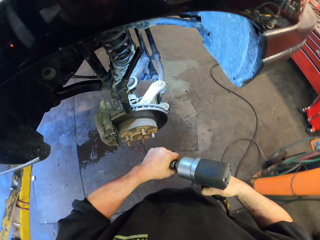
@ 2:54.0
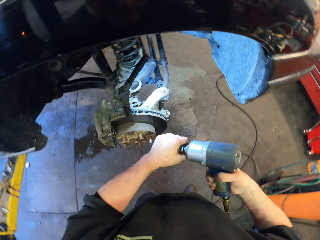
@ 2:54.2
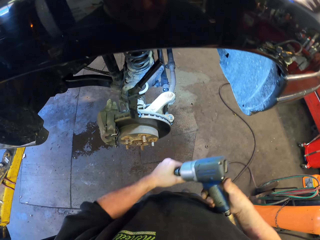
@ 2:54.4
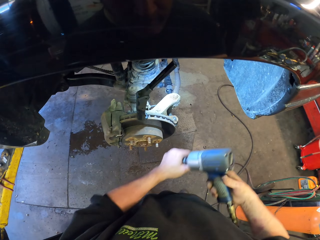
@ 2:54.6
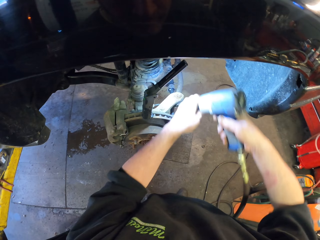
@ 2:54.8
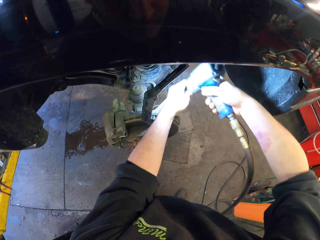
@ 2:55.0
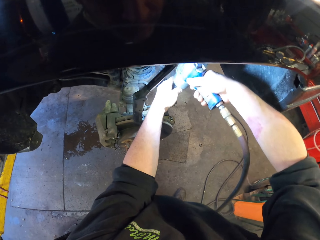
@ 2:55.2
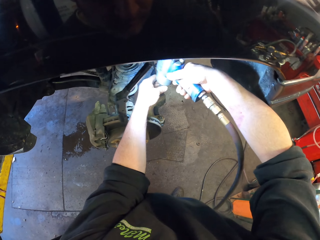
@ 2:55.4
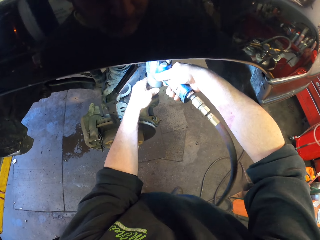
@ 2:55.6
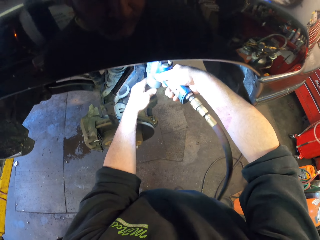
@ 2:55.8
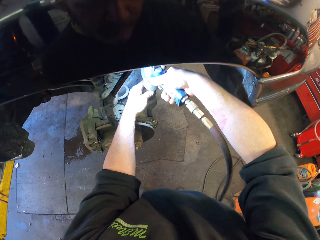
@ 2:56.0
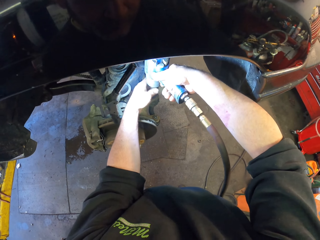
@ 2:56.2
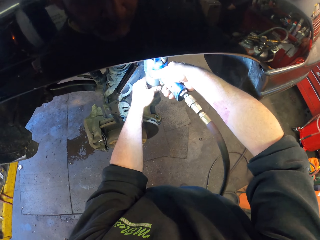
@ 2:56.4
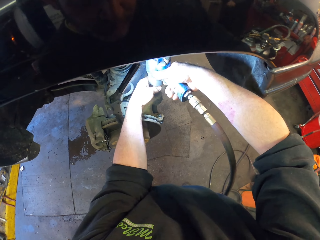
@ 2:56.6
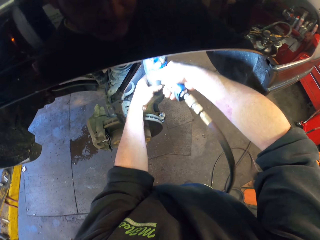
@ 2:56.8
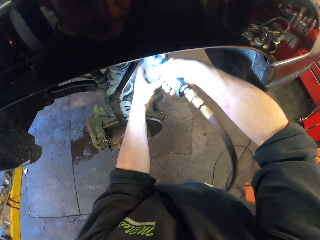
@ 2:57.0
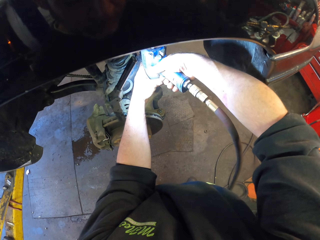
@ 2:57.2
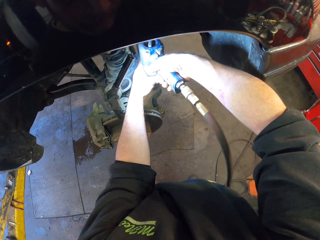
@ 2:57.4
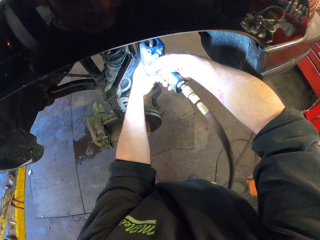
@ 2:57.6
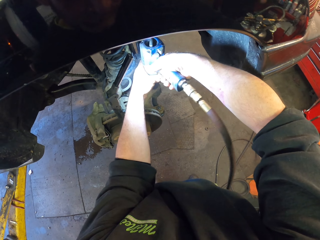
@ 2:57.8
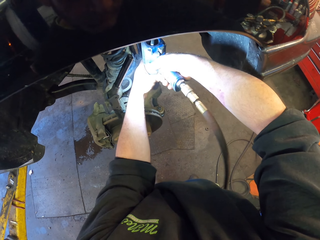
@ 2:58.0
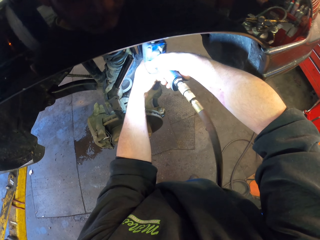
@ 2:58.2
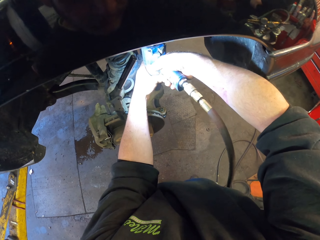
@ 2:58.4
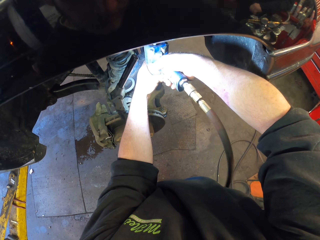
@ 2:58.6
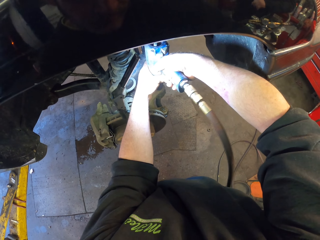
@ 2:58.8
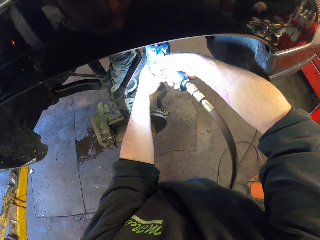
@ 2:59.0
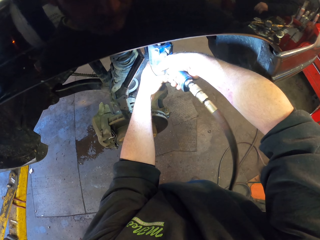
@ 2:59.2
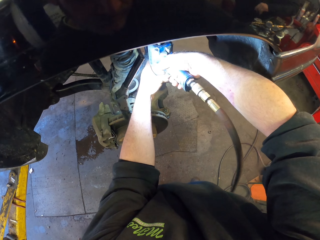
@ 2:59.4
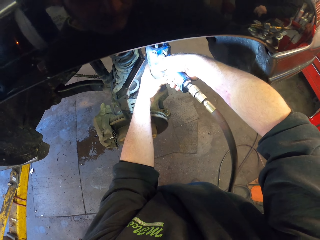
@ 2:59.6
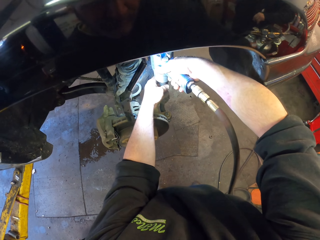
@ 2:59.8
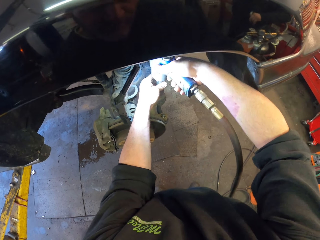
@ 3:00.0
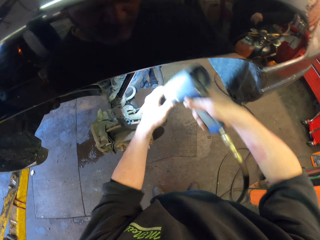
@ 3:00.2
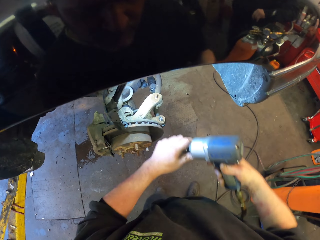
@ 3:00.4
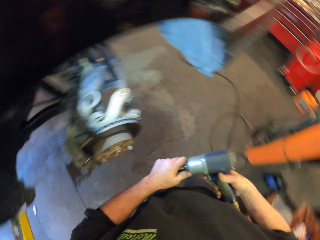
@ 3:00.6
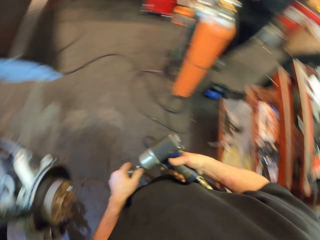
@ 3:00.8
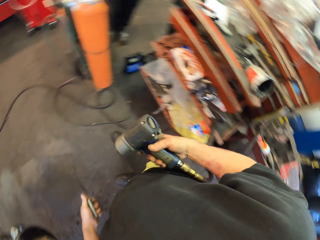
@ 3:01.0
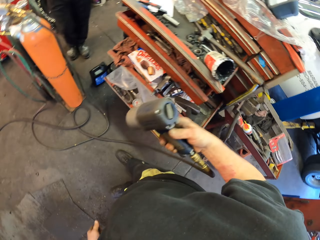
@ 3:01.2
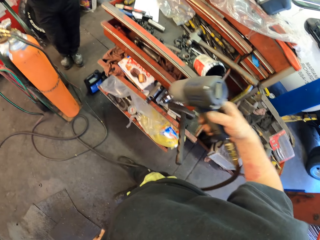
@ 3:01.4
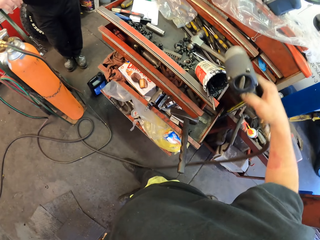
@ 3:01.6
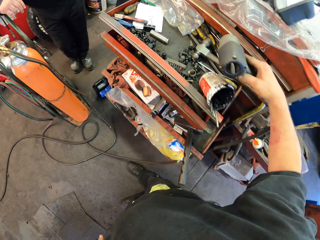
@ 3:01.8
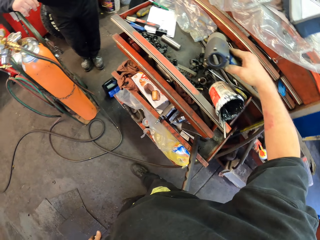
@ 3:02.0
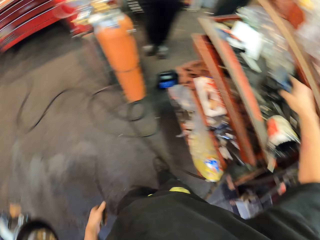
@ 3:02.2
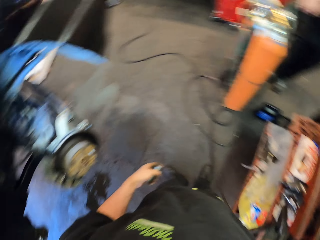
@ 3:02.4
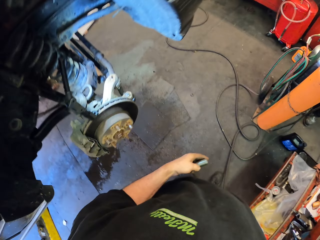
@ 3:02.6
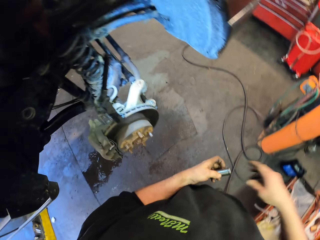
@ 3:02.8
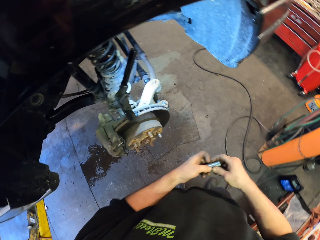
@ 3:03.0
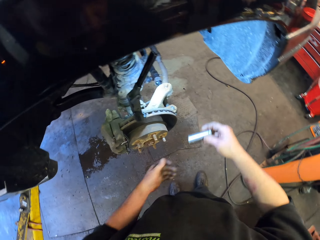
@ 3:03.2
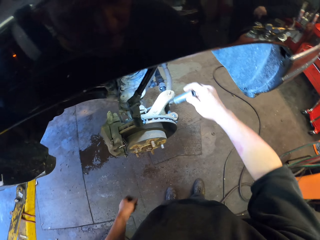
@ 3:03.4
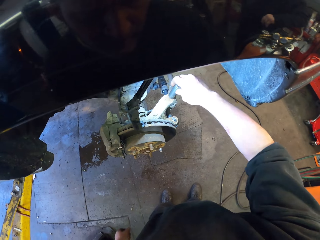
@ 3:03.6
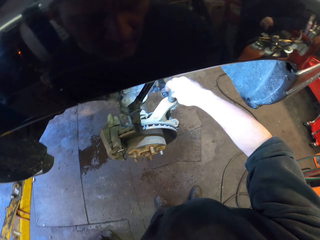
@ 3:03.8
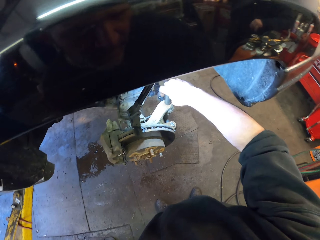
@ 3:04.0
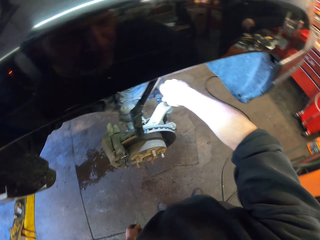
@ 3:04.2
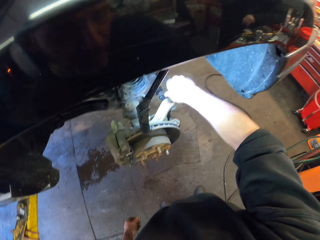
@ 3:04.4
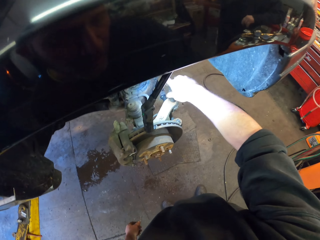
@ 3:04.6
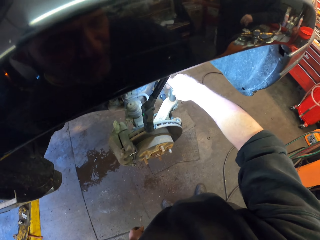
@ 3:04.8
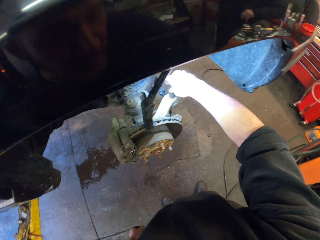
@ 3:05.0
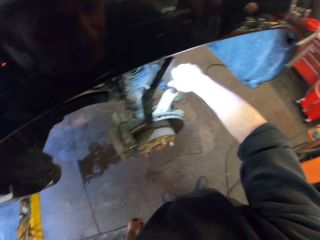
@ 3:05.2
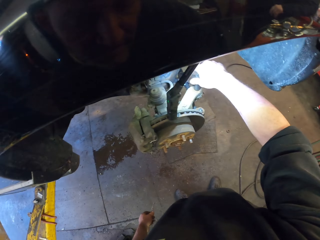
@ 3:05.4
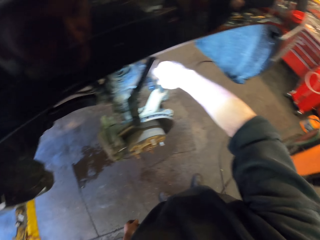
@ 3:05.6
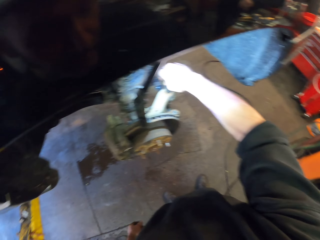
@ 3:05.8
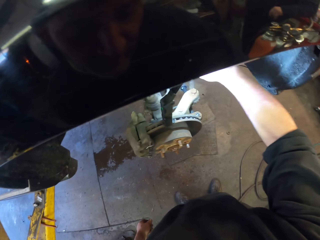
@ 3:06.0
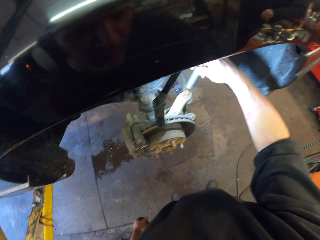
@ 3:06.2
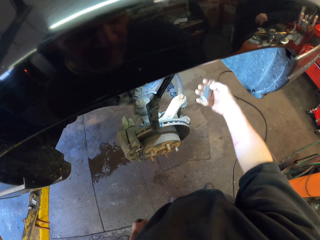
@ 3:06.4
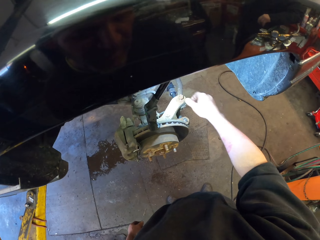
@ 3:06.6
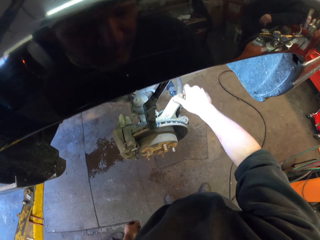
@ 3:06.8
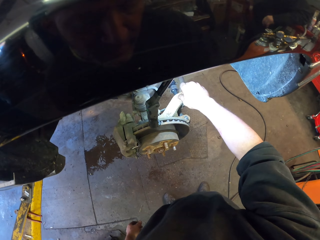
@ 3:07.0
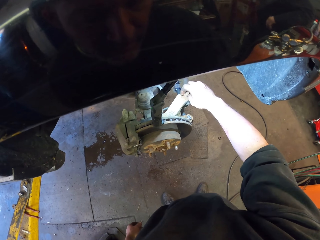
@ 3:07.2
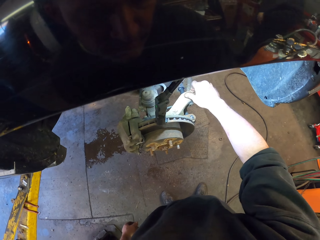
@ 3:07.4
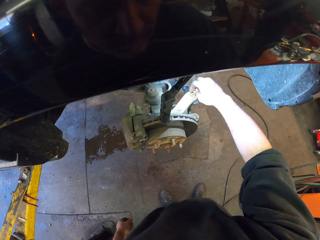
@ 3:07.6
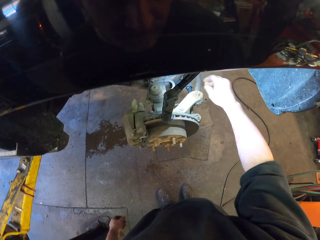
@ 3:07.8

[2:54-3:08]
The camera wearer connects the nut remover with the impact wrench. They put the impact wrench on the nut. They unscrew the bolts. They use the impact wrench. They remove the nut remover from the impact wrench. They put down the impact wrench. They put the nut remover on the nut. They rotate the nut remover. They remove the nut remover from the nut.

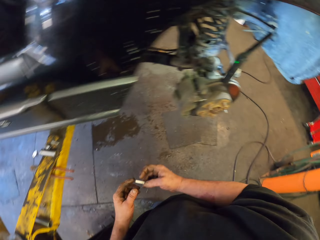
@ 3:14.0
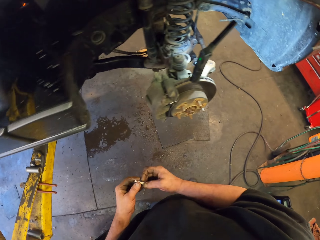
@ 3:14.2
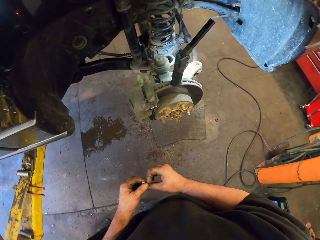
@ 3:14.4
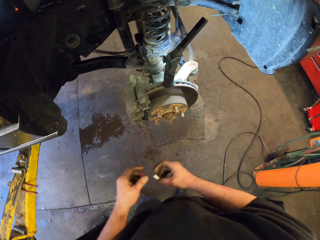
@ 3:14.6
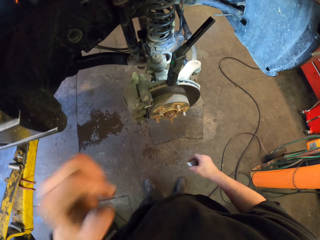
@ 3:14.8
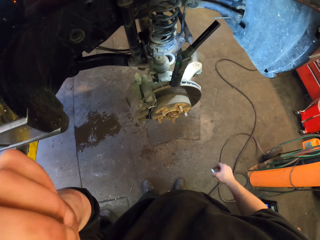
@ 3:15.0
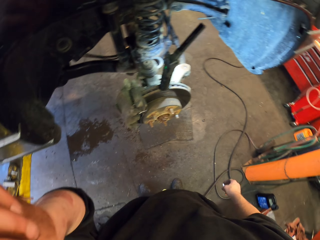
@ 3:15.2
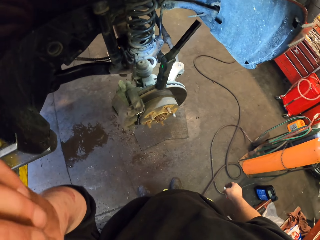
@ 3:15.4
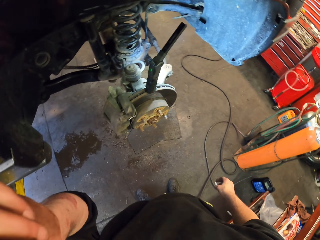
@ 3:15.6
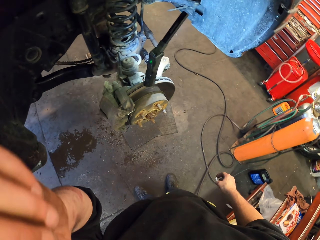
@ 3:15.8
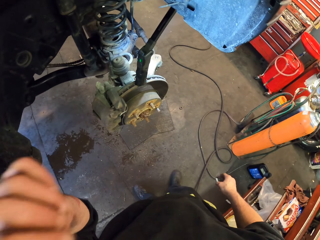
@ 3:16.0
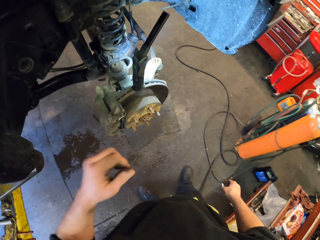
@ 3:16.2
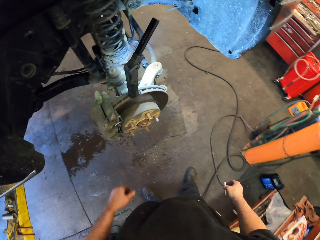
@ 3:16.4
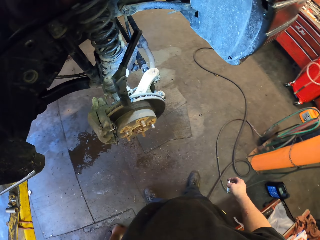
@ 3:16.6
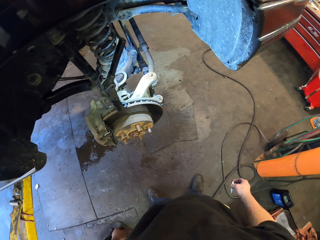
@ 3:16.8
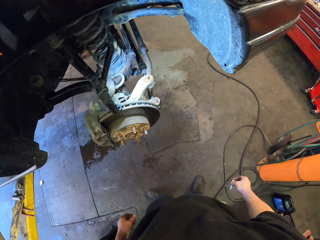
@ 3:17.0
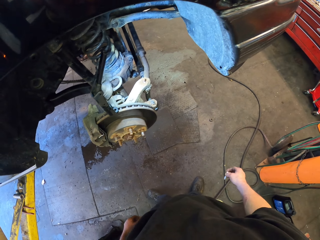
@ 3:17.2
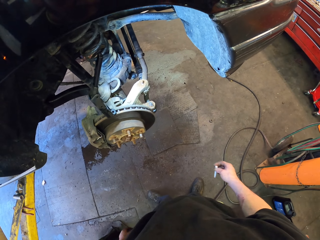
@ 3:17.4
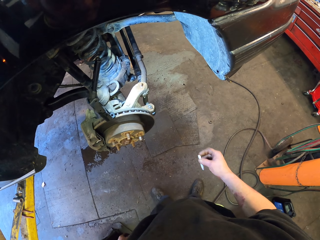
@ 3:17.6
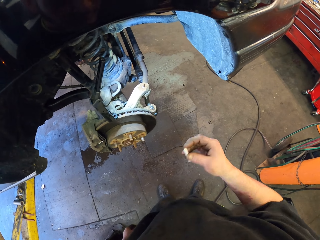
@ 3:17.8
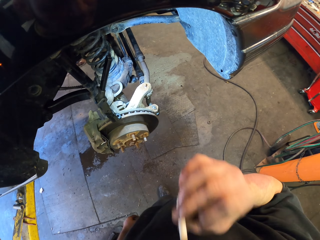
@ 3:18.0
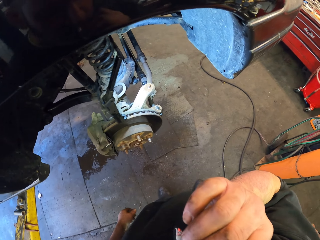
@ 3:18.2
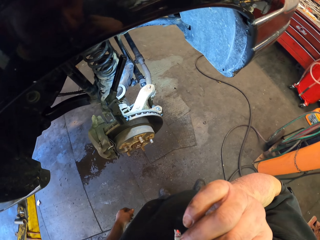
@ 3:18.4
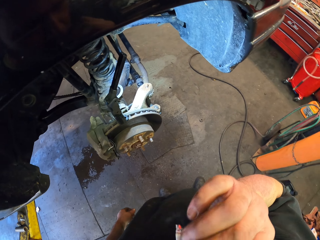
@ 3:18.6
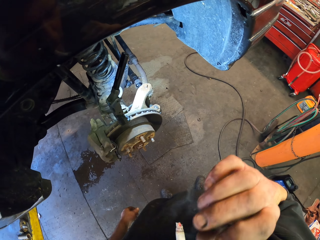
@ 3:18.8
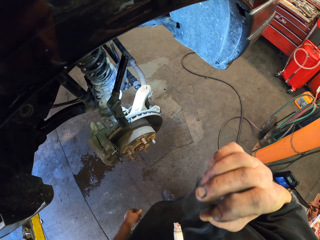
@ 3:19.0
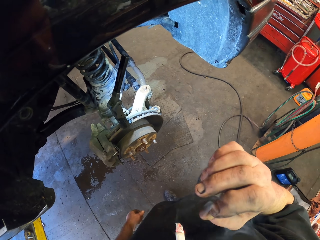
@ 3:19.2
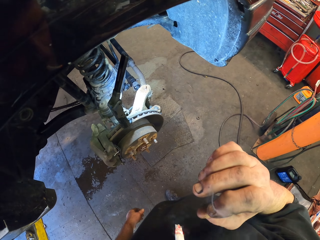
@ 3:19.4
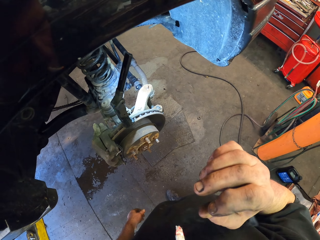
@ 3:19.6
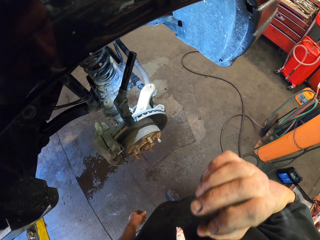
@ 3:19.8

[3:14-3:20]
The camera wearer takes his cigarette. He touches his face. He smokes the cigarette. He puts the cigarette in his mouth.

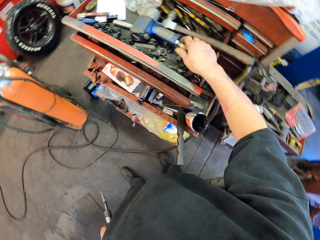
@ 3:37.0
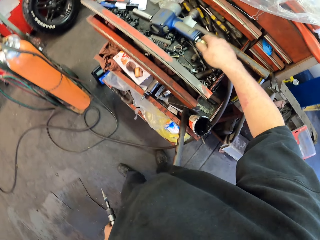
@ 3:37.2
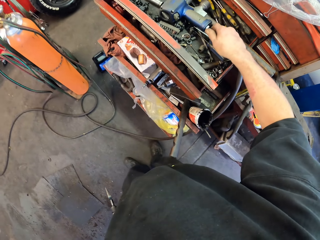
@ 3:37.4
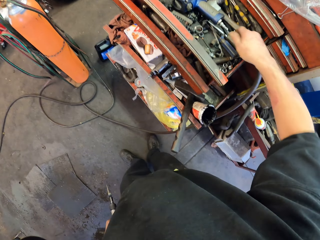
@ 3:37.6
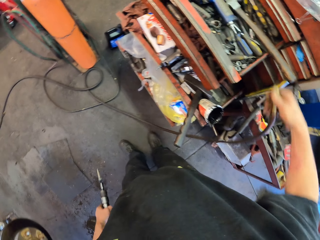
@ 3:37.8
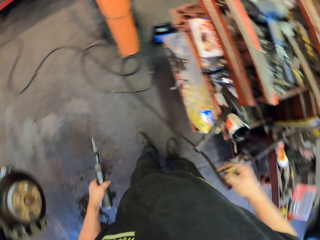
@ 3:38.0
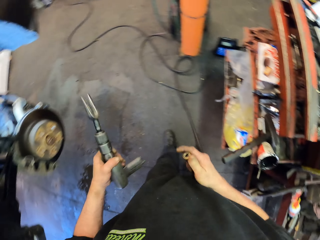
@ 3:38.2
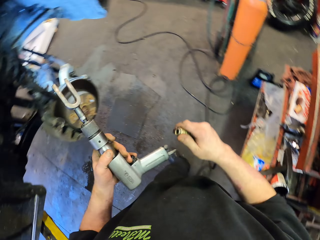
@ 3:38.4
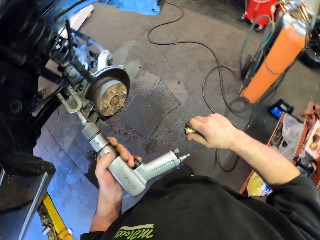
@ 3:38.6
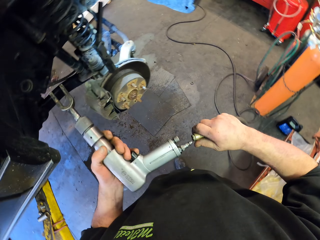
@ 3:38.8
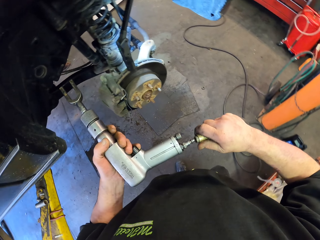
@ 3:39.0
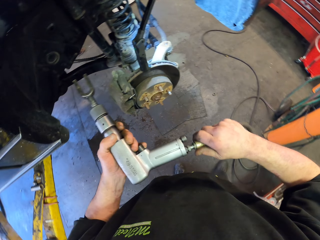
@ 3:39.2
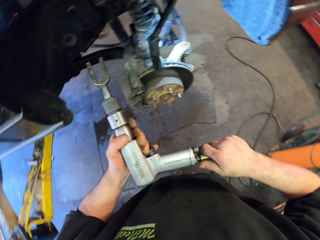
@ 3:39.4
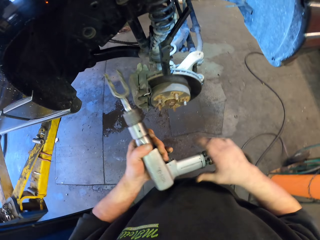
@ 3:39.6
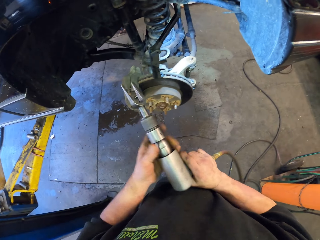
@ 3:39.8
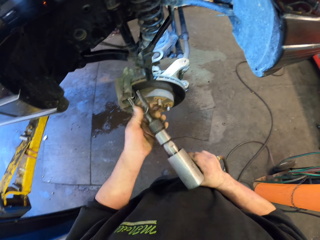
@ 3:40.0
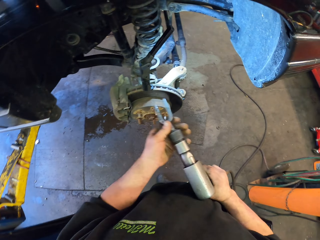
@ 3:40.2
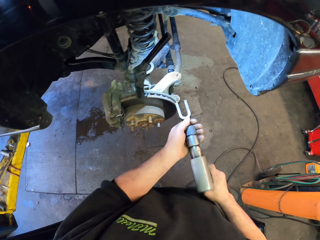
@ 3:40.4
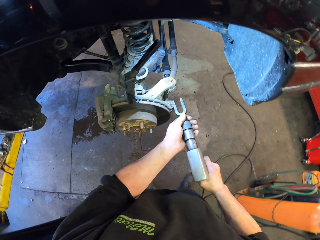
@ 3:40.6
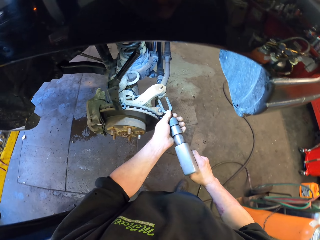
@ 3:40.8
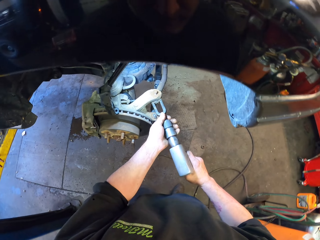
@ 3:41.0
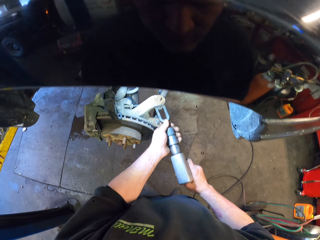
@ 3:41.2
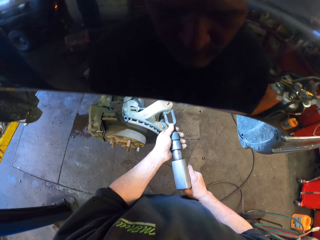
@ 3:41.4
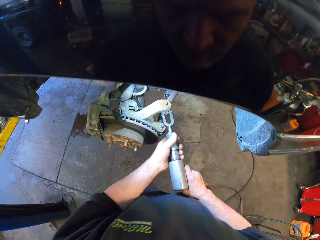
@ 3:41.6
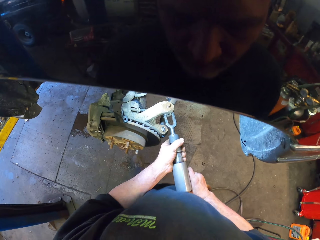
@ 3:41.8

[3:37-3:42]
The camera wearer puts down the grease bottle. They take an electric wire. They connect the electric wire with the fork ball joint separator. They hold the fork ball joint separator with both hands.
